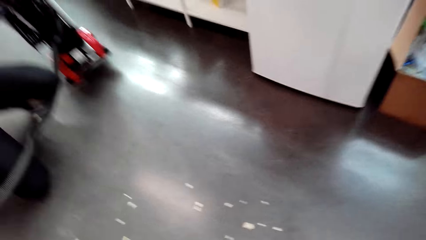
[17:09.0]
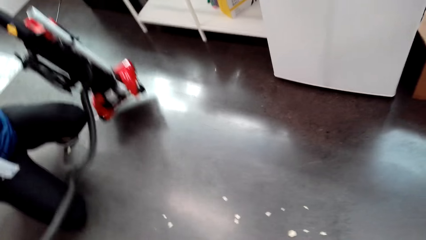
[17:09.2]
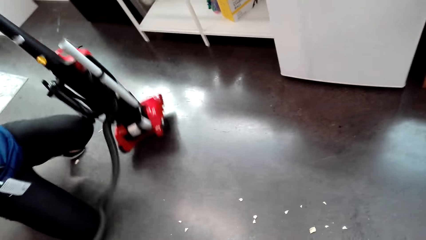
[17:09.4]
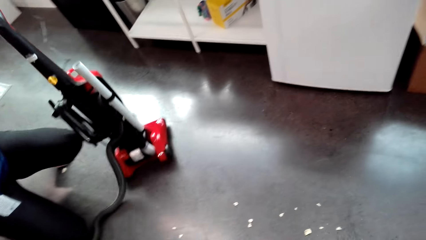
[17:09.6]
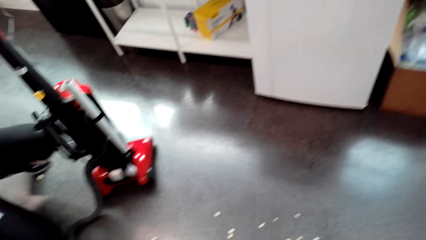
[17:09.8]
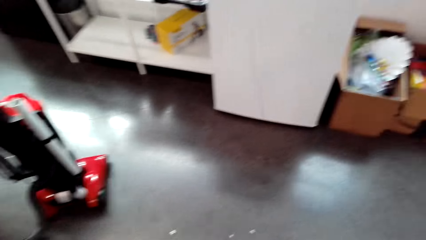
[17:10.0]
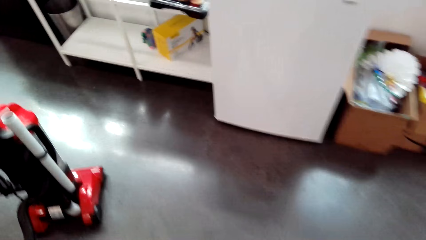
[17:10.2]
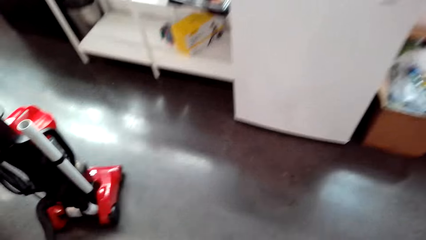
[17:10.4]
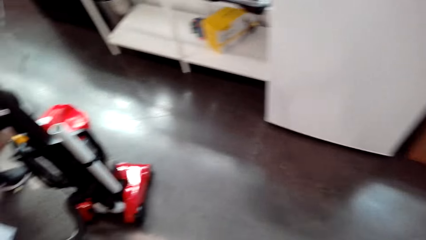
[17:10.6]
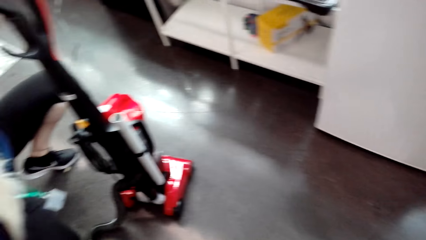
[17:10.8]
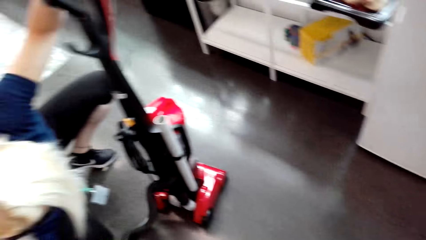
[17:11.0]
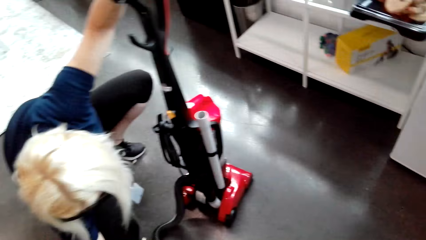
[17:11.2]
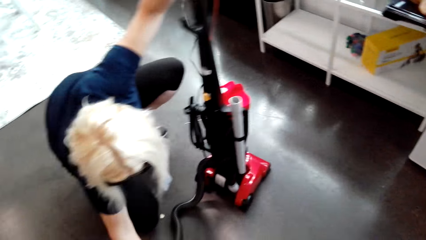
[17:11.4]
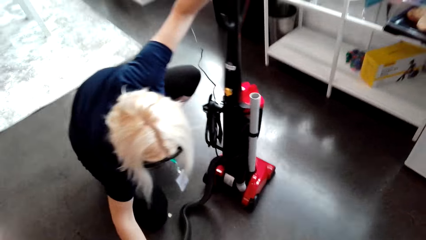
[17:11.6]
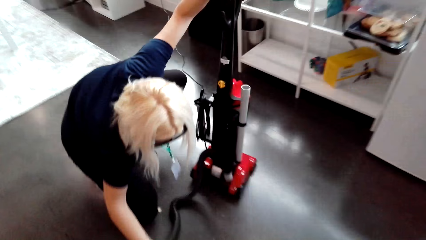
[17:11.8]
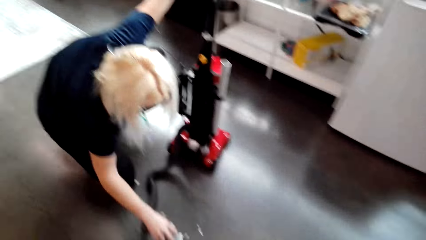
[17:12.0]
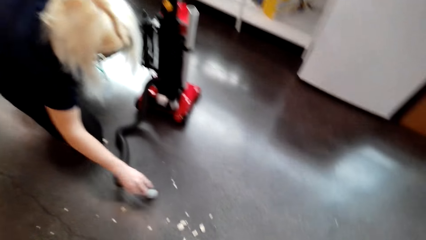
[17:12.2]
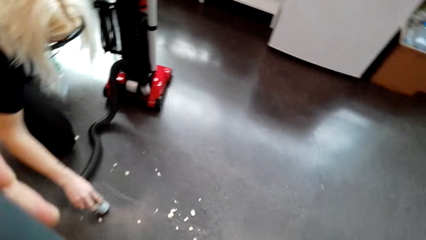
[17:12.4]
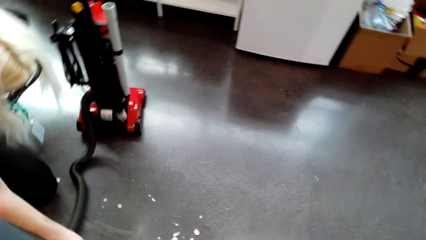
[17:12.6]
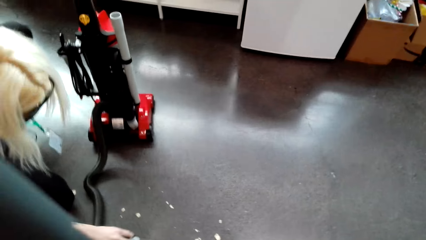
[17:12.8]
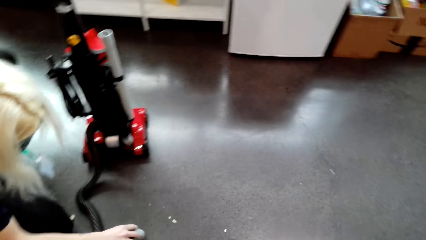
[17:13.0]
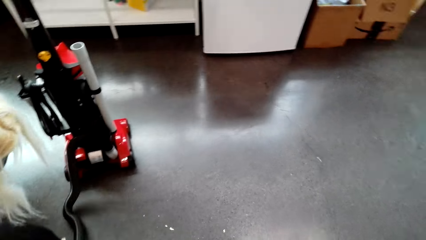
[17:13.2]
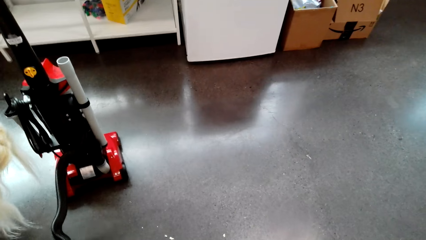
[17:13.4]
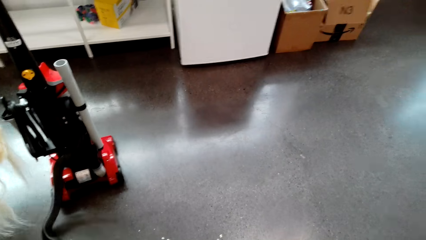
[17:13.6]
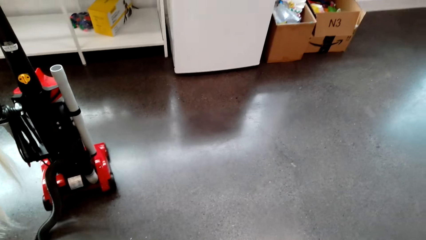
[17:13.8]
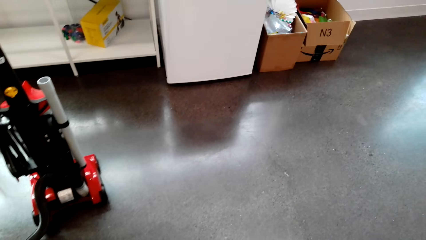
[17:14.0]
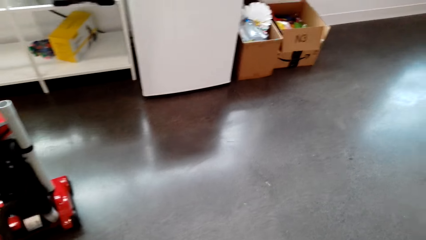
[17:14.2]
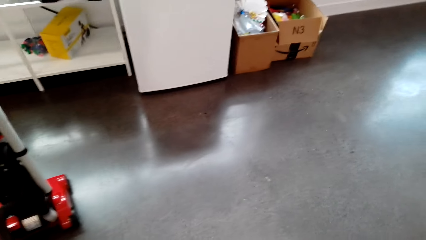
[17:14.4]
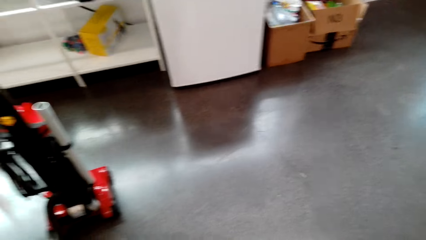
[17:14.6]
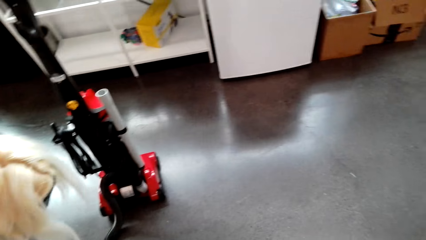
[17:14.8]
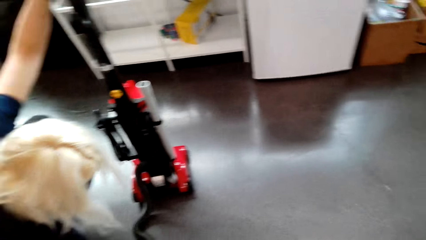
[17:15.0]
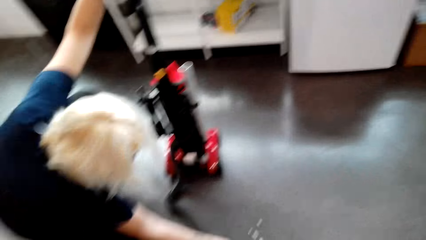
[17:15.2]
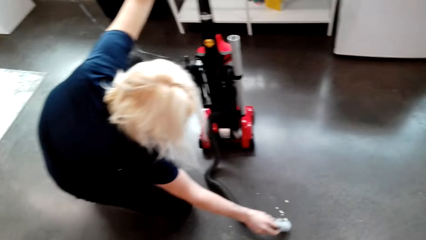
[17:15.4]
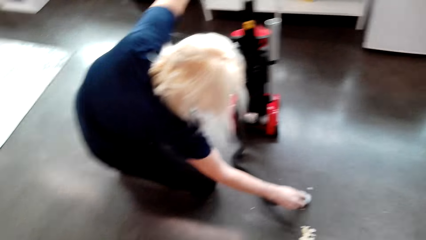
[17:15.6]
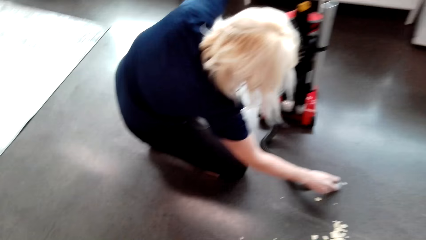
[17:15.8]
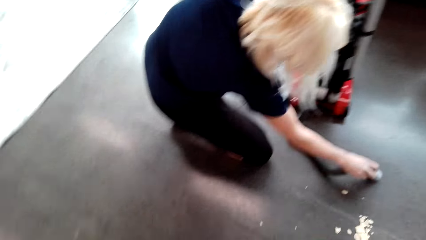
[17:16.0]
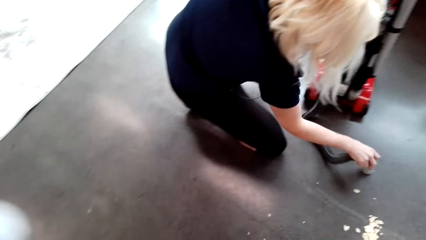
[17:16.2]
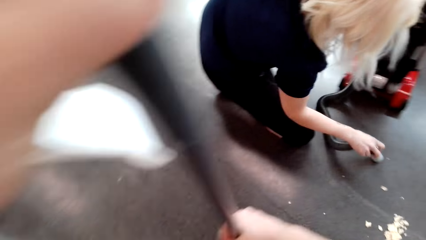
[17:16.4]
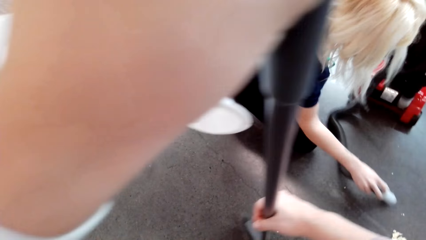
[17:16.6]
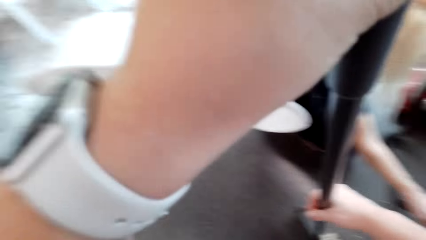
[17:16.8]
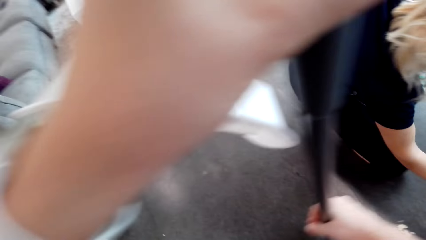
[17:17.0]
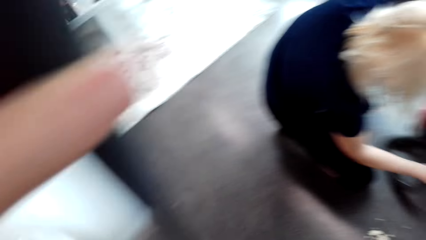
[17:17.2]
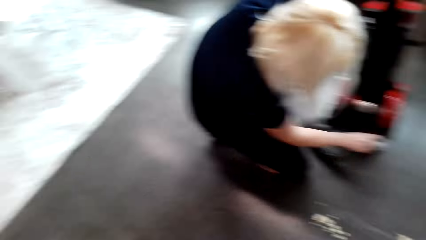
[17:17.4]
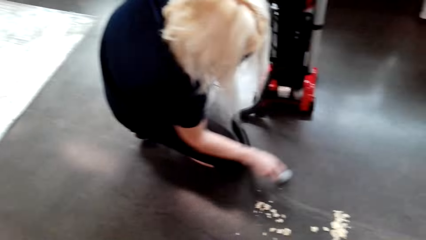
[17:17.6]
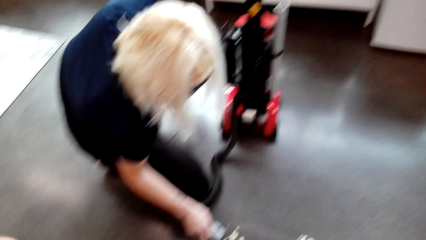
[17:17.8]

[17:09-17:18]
A woman moves the vacuum cleaner. The woman collects dirt with the vacuum cleaner.

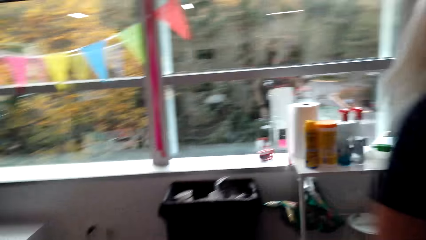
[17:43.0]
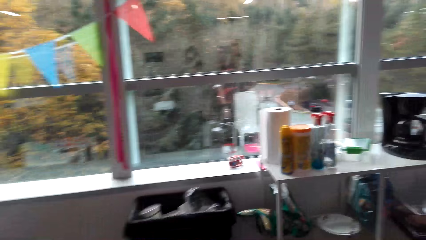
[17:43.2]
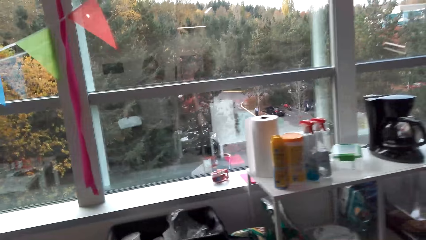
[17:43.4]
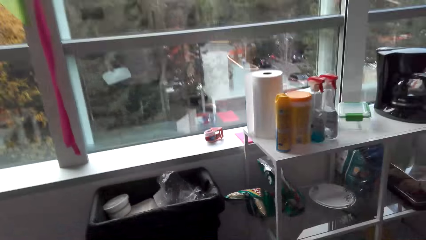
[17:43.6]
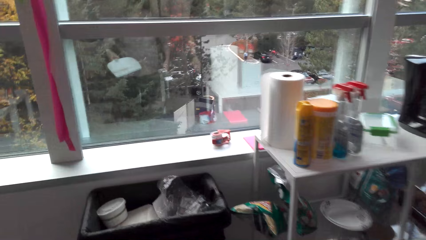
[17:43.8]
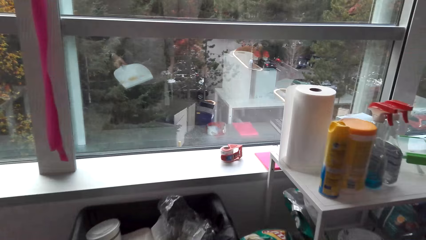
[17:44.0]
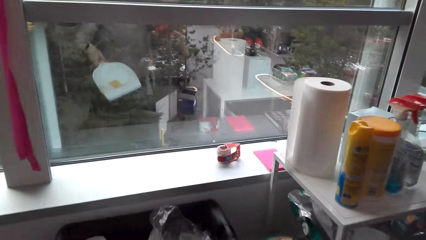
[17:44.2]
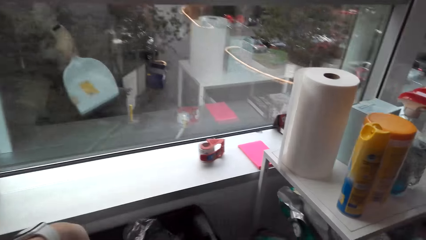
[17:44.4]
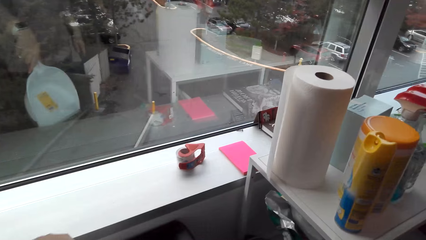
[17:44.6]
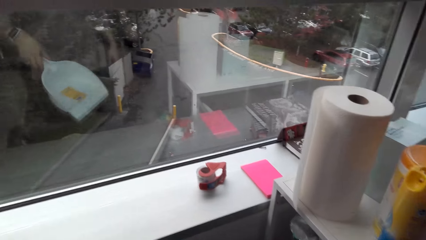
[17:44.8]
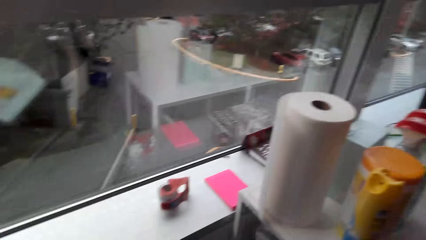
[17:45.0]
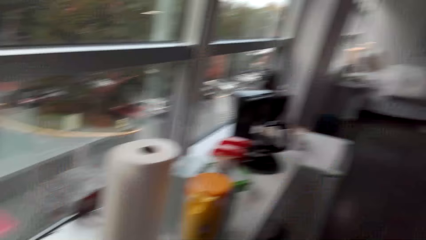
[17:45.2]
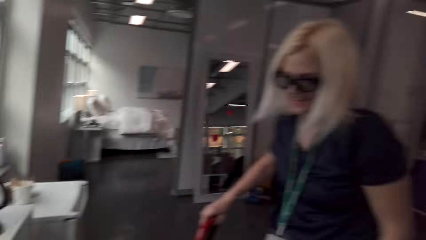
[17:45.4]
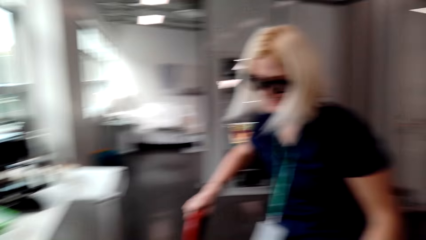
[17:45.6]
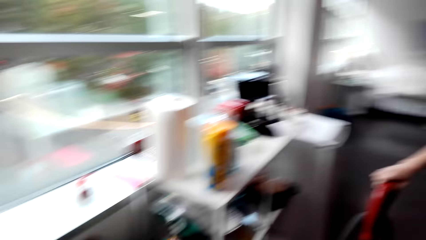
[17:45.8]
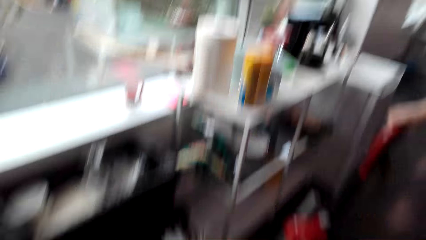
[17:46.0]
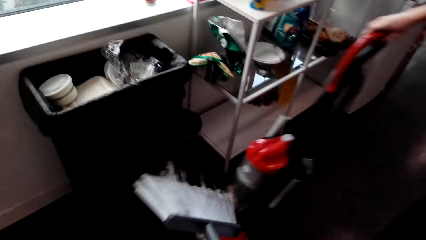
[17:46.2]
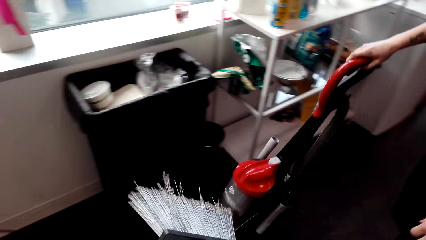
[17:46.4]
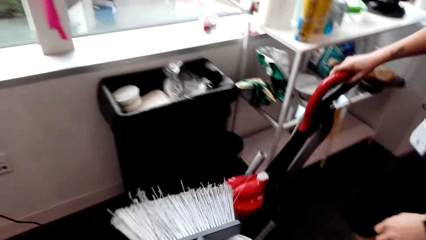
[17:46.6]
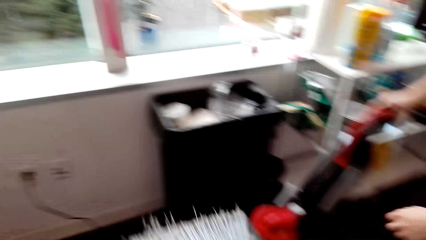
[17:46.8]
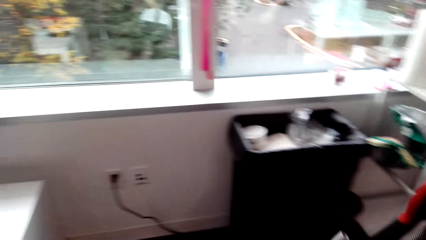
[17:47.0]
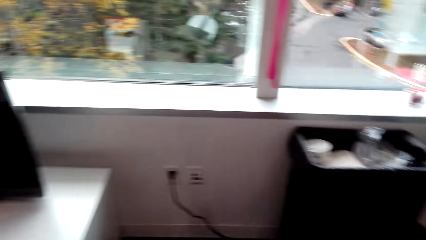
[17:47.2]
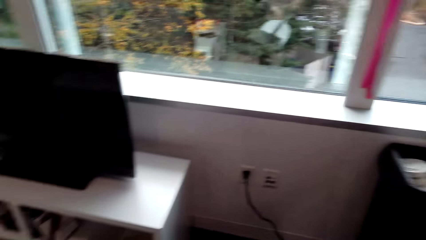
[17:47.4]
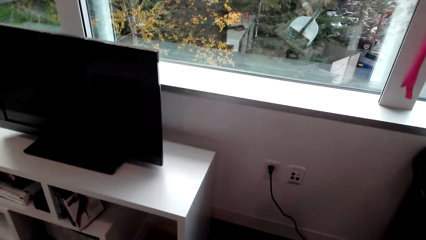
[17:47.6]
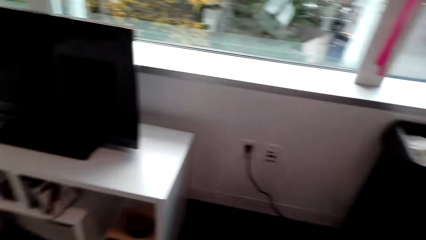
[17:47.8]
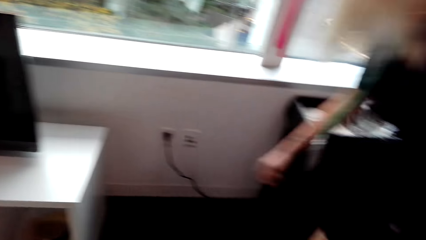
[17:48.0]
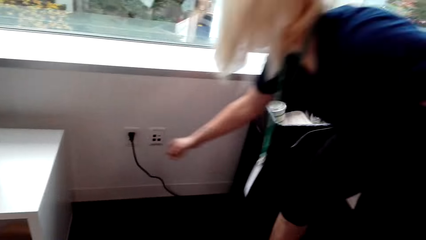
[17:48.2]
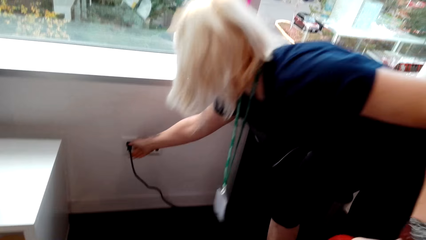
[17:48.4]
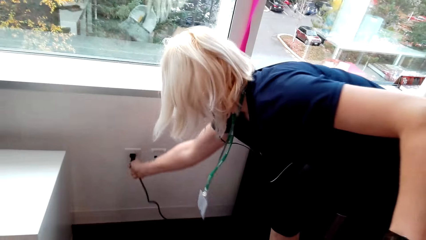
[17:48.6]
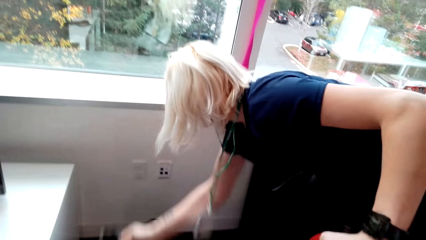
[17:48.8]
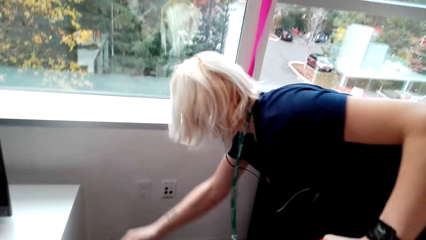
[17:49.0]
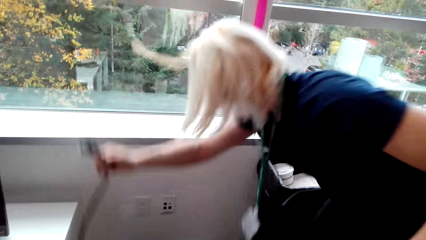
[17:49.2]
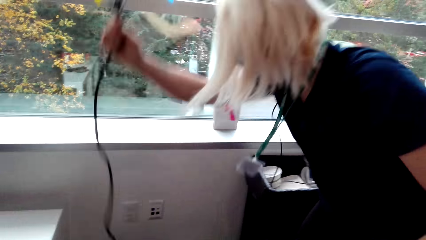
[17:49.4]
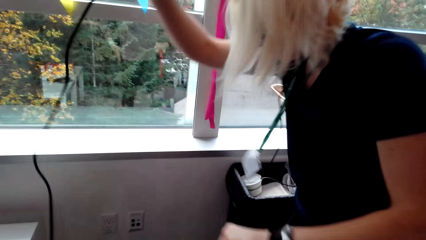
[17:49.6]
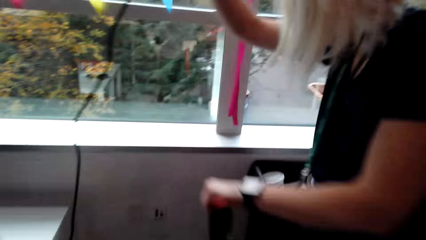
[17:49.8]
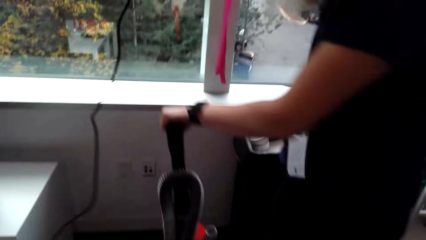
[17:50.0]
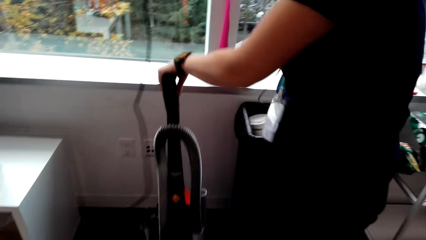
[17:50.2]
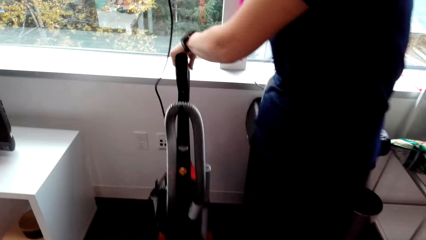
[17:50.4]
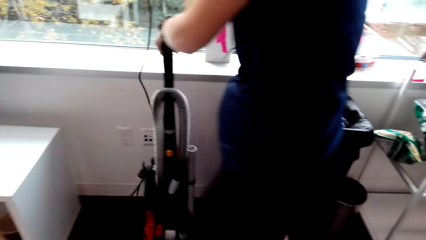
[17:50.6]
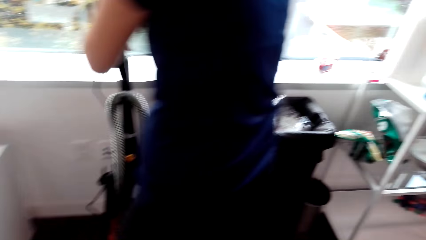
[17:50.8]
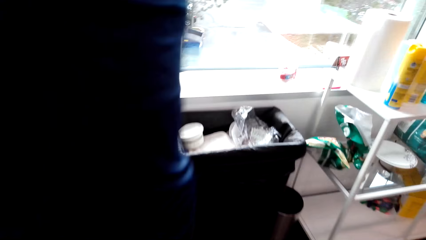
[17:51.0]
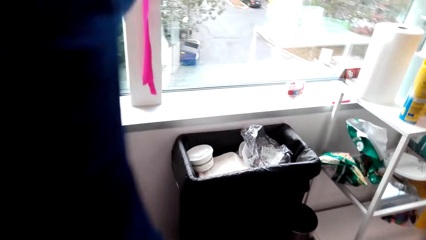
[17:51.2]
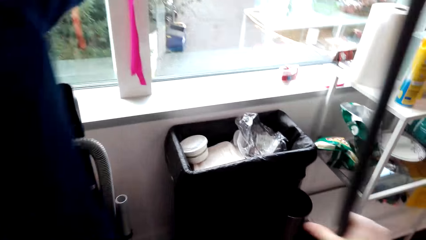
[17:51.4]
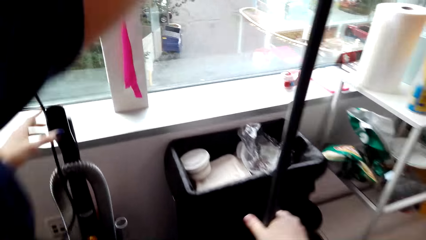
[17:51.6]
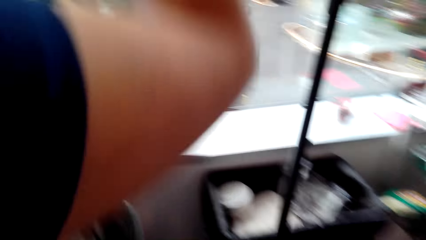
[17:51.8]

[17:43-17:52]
The camera wearer looks around. A woman pushes the vacuum cleaner. The woman unplugs the vacuum cleaner from the socket and pushes the vacuum cleaner to the wall. The camera wearer looks around.
